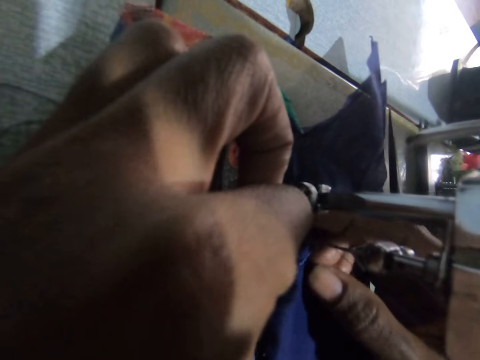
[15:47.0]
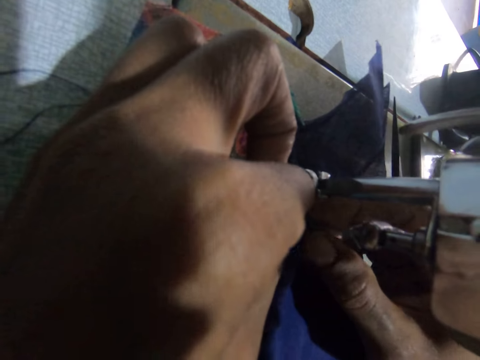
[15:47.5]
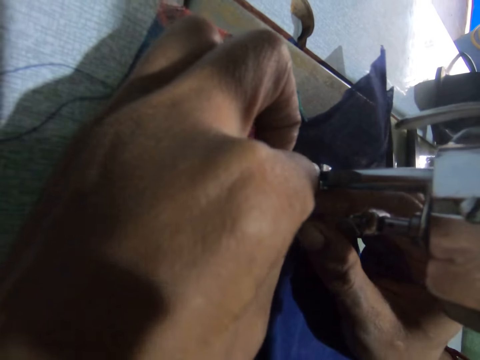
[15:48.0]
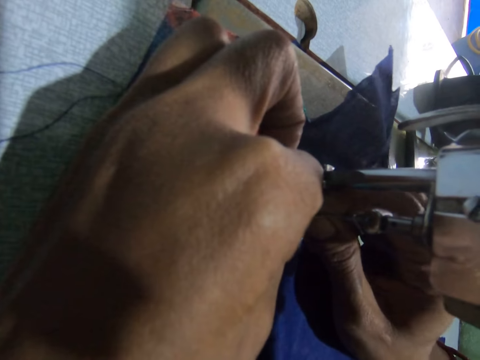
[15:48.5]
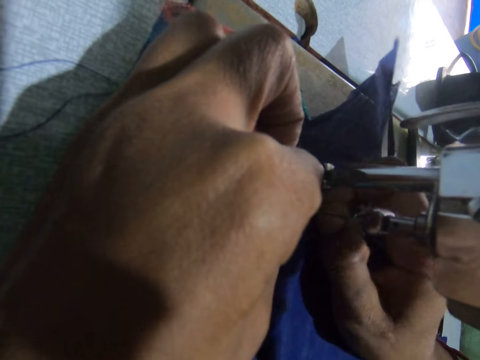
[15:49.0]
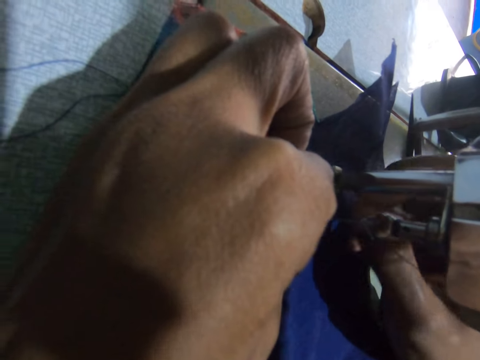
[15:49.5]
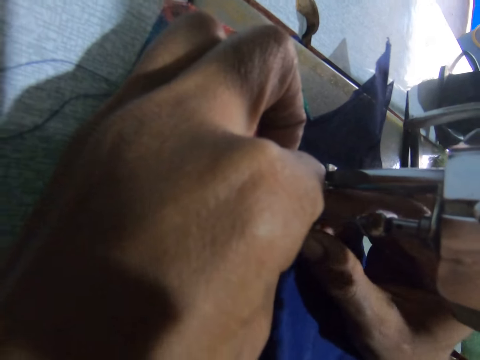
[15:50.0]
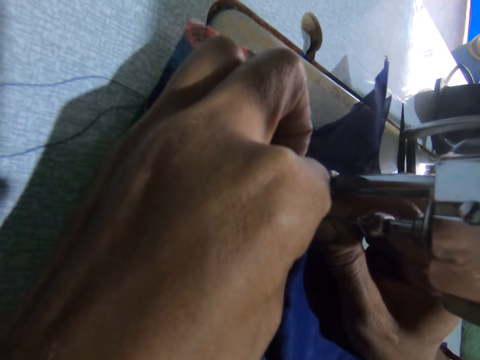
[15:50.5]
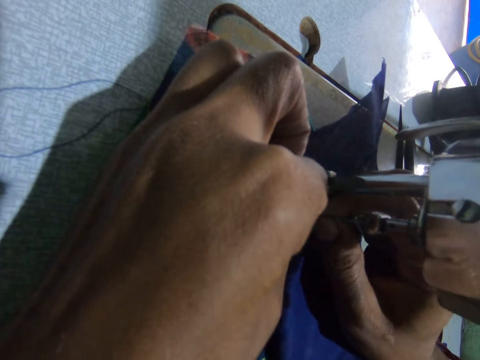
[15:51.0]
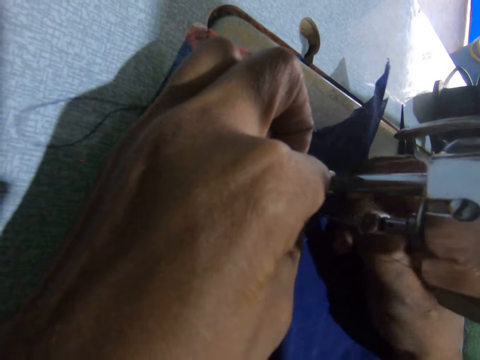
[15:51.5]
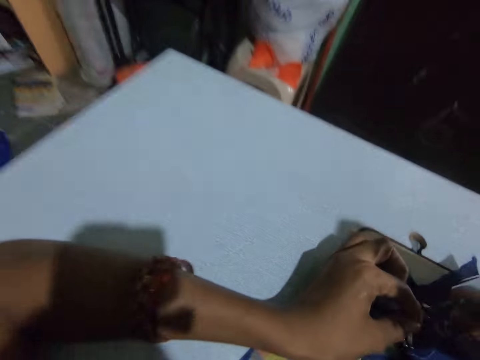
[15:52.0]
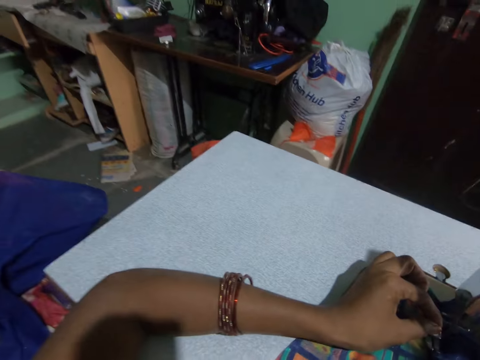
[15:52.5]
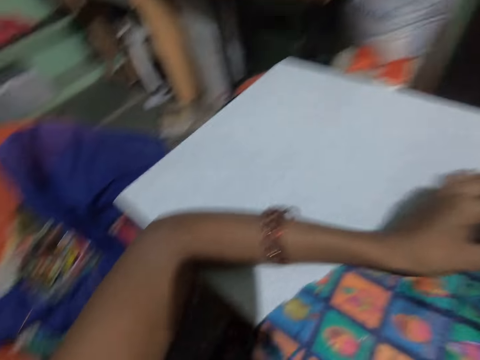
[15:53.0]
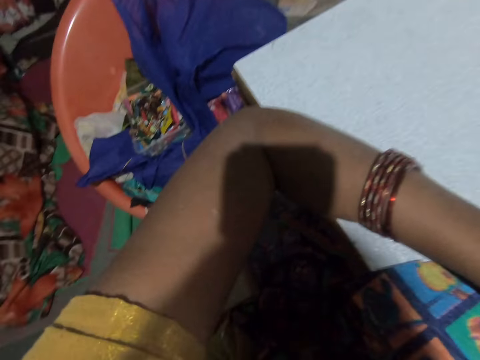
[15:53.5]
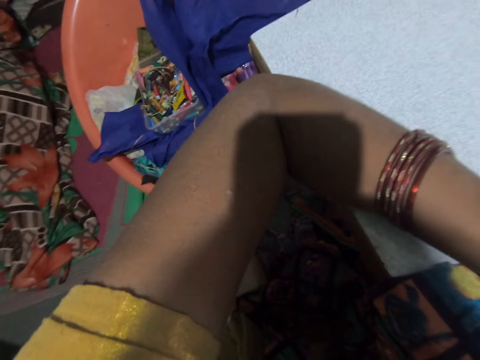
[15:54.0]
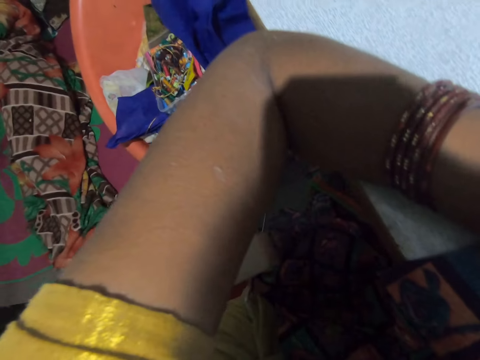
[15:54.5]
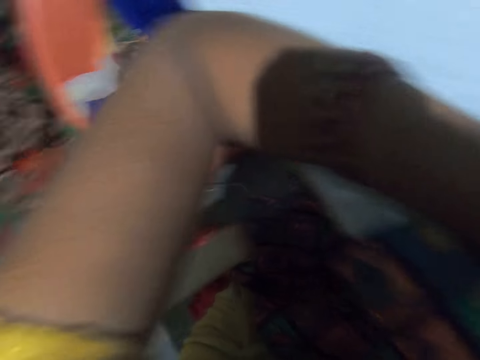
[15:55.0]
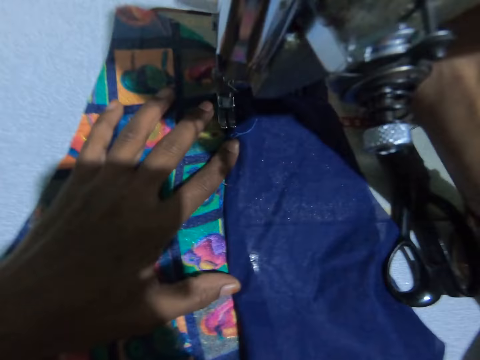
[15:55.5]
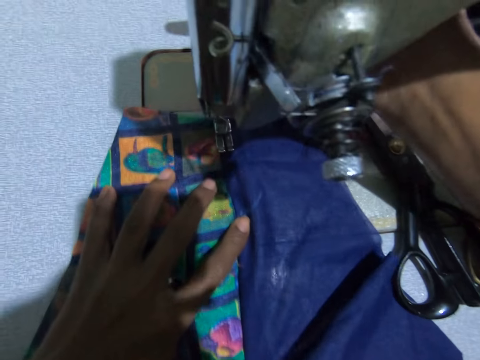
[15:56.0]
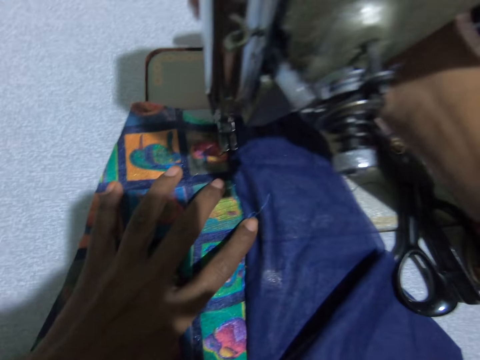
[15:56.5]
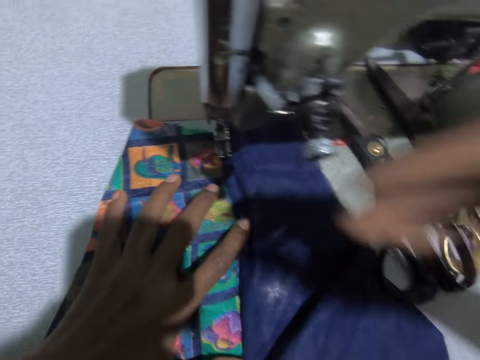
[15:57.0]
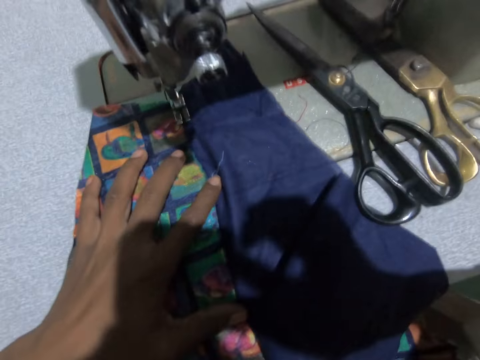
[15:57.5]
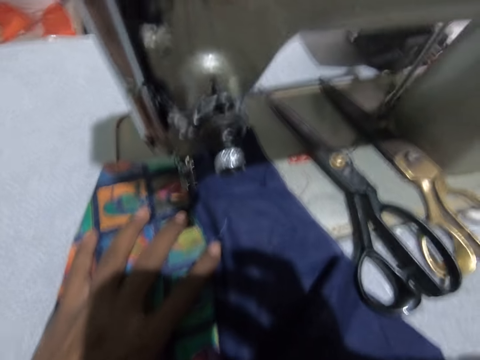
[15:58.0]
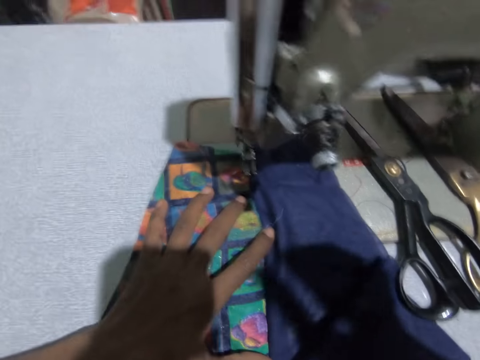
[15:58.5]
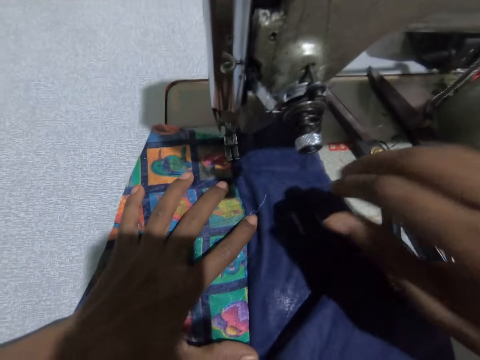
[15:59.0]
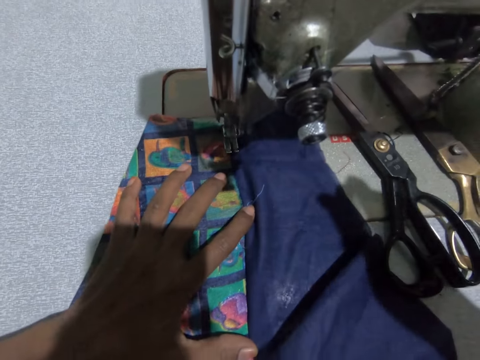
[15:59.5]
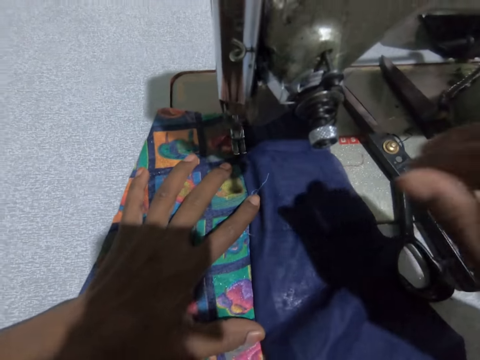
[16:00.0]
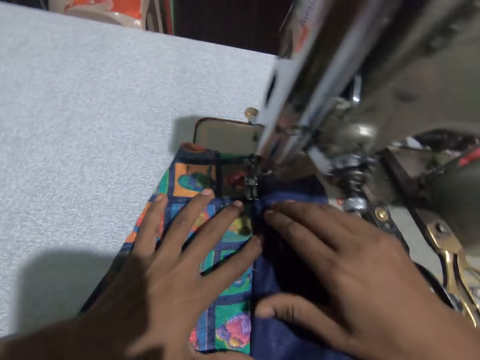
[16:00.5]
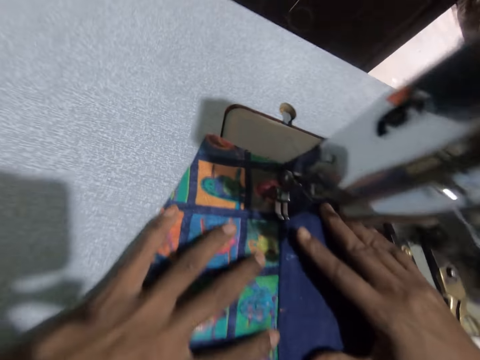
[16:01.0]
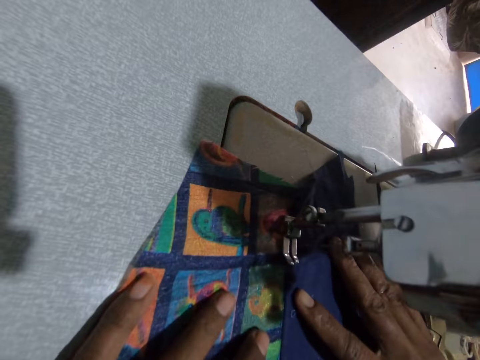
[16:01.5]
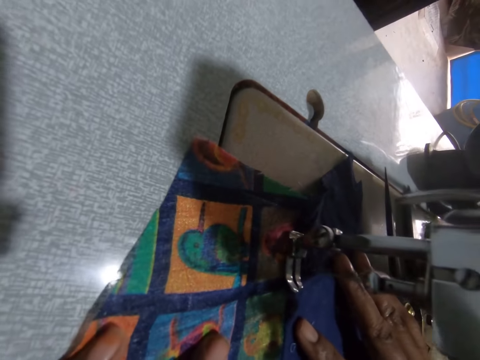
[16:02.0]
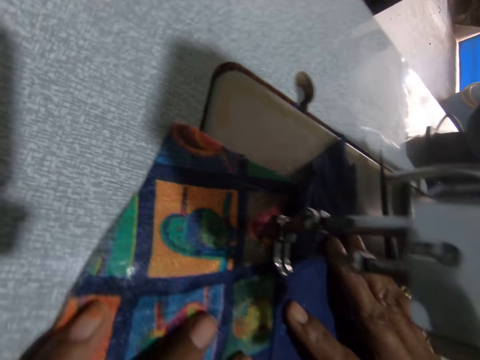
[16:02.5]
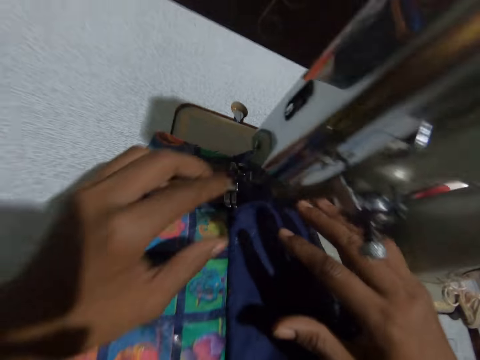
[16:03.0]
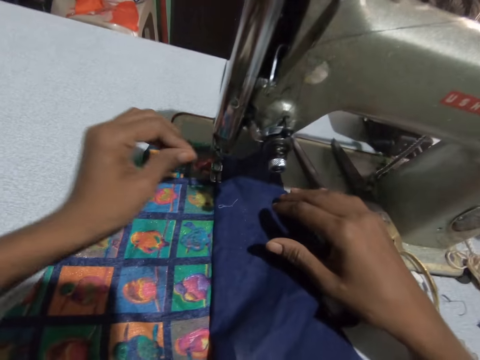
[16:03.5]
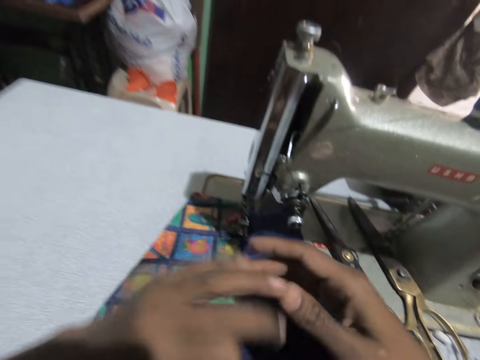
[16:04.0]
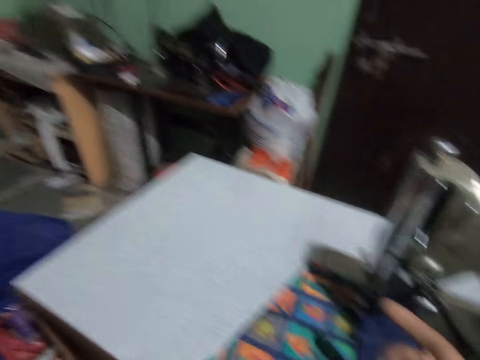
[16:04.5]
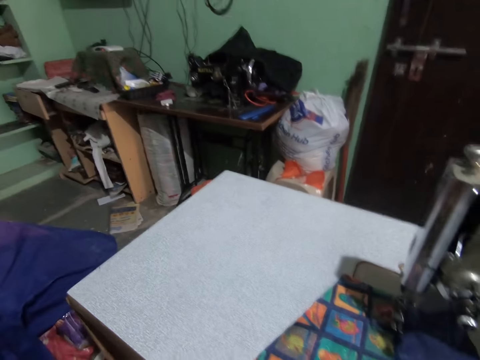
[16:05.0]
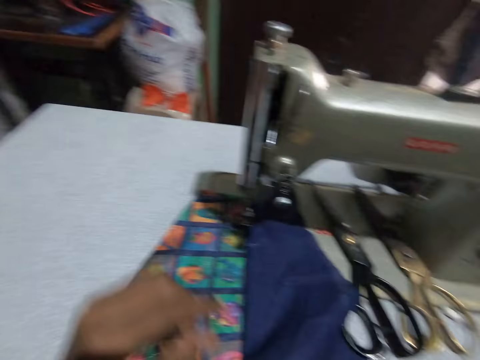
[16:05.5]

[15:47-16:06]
The camera wearer positions the cloth on the needle. They sew the cloth on the print material with the sewing machine. They stare closely at the sewing needle. They stretch the sewing string.

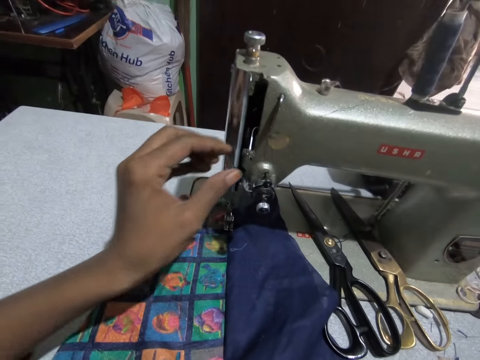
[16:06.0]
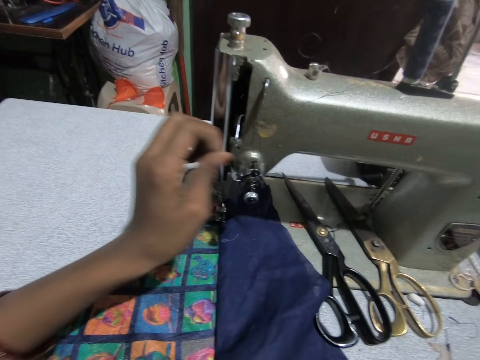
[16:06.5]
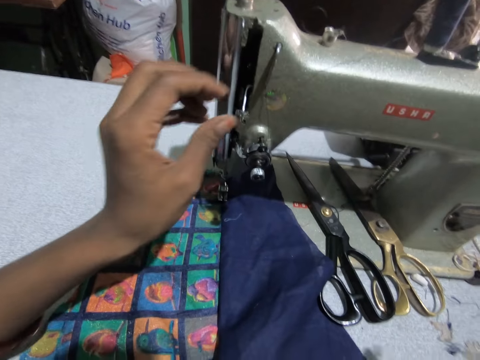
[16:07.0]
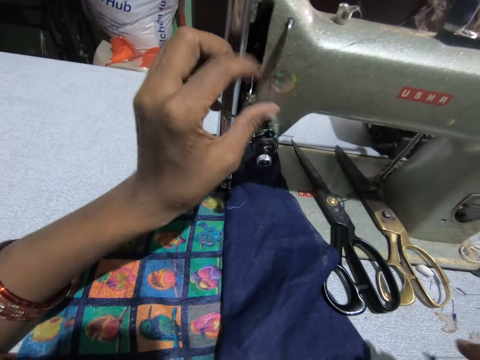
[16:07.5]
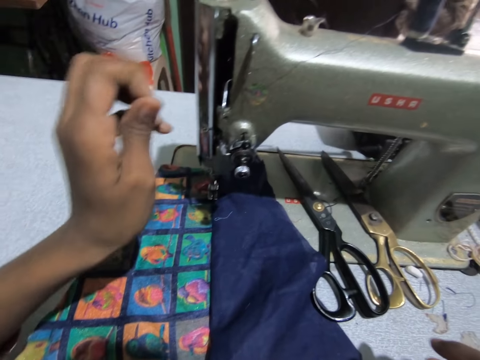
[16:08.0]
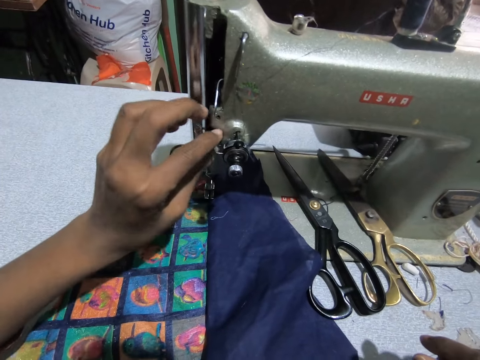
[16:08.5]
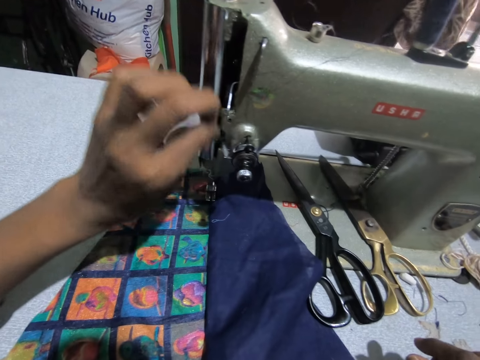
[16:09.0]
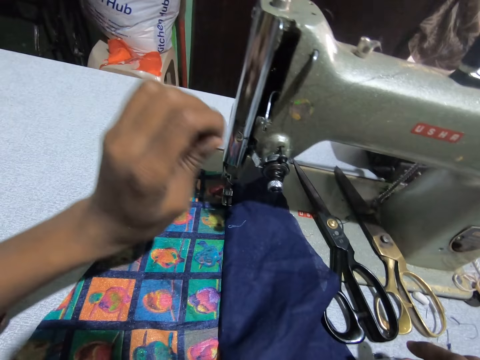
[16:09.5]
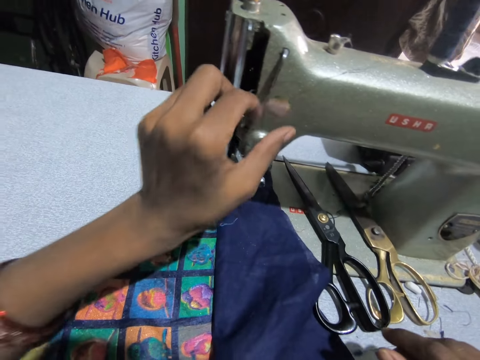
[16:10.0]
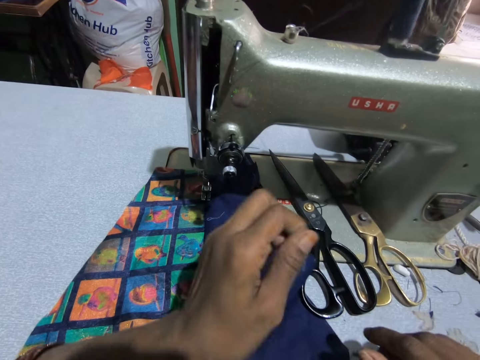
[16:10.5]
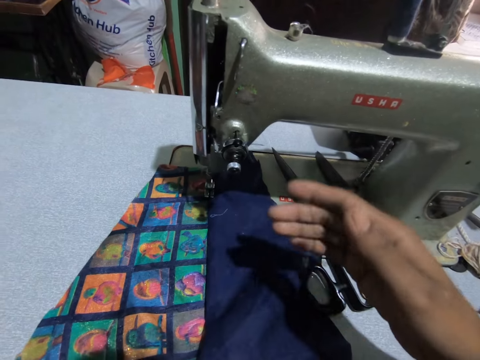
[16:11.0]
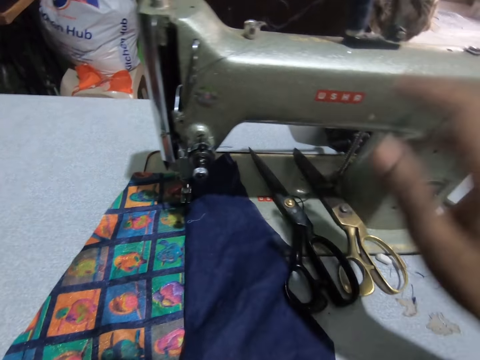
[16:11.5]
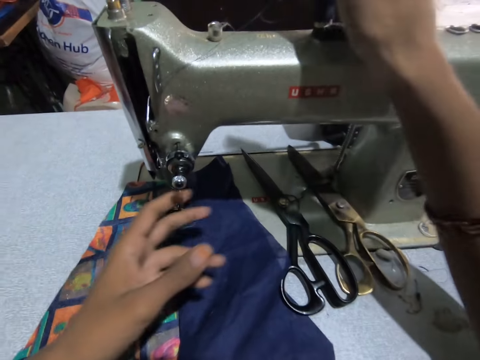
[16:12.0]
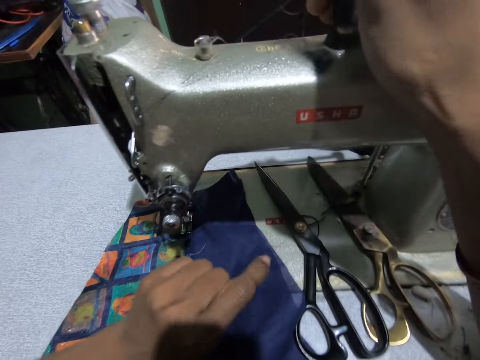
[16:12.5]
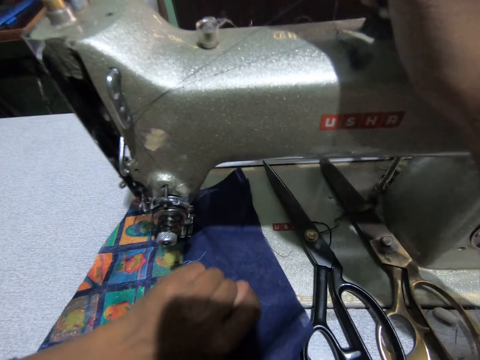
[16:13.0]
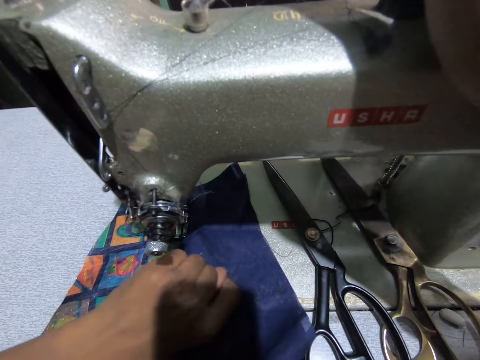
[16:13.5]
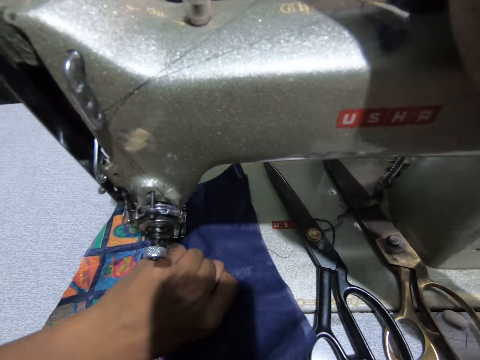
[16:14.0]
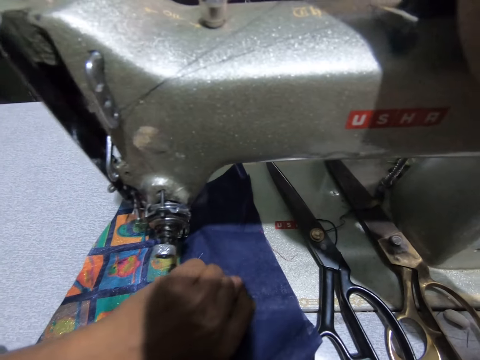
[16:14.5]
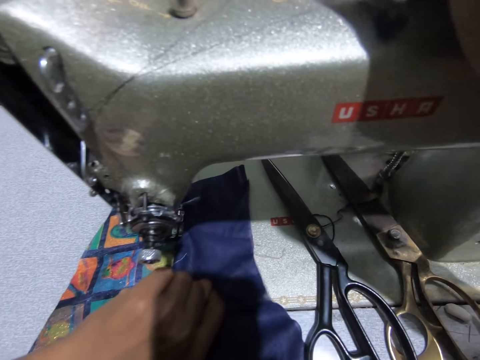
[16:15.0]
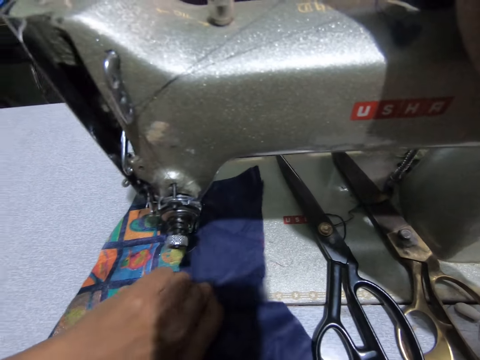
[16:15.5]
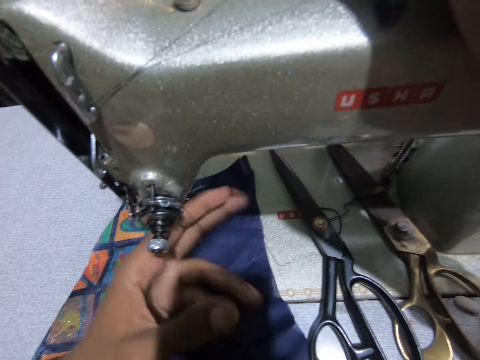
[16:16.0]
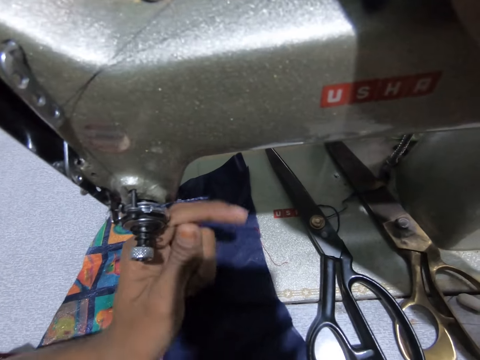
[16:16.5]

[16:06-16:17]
The camera wearer touches the sewing machine with her left hand. She pulls a thread on the sewing machine with her left hand. She passes the string on the needle thread tension assembly. She adjusts the thread with both hands.
